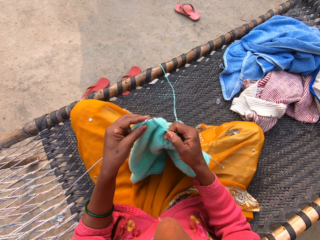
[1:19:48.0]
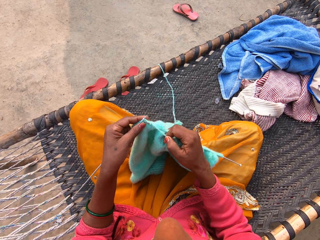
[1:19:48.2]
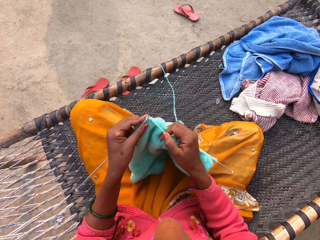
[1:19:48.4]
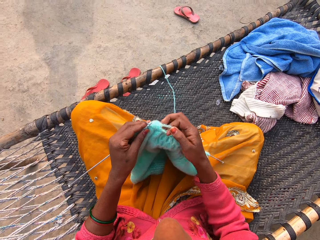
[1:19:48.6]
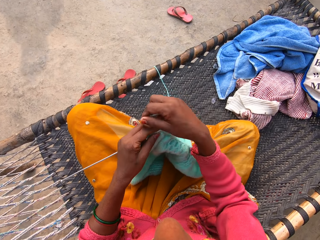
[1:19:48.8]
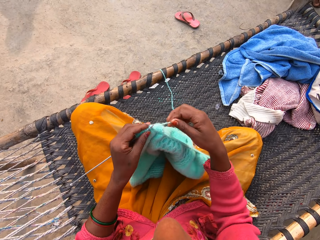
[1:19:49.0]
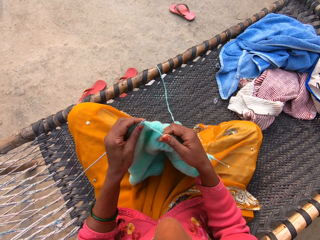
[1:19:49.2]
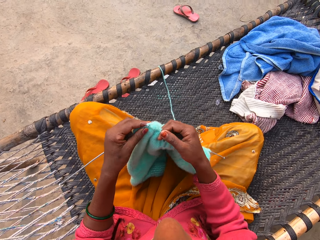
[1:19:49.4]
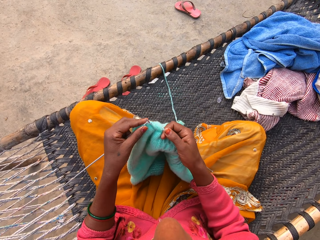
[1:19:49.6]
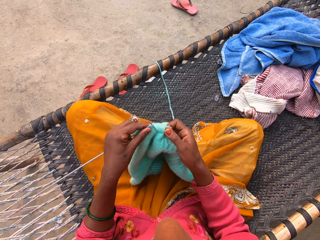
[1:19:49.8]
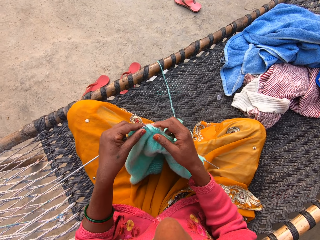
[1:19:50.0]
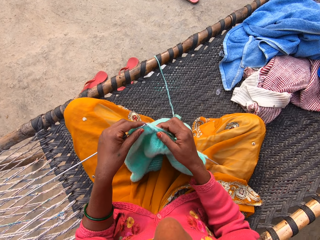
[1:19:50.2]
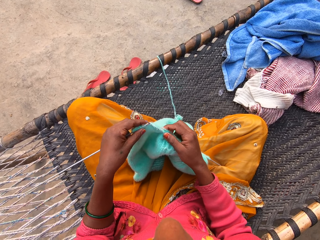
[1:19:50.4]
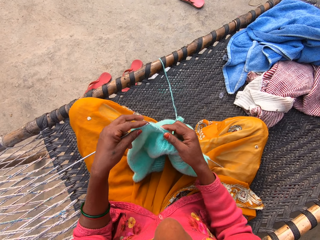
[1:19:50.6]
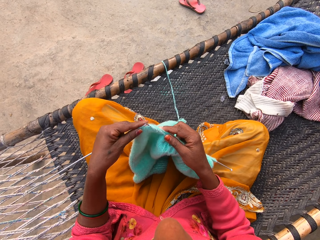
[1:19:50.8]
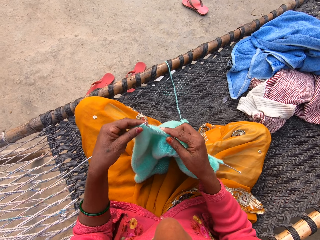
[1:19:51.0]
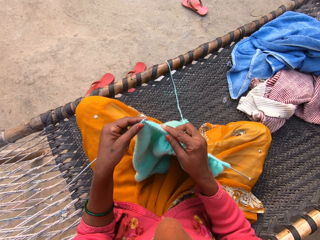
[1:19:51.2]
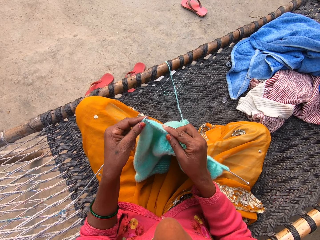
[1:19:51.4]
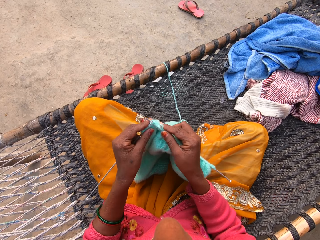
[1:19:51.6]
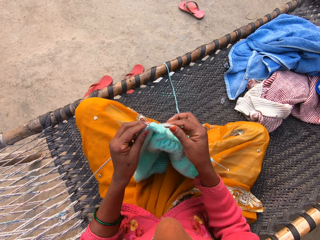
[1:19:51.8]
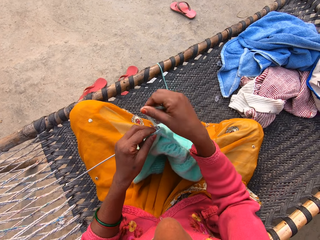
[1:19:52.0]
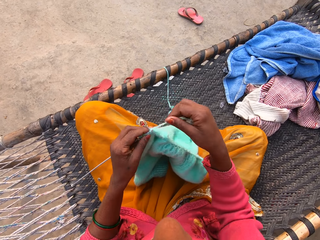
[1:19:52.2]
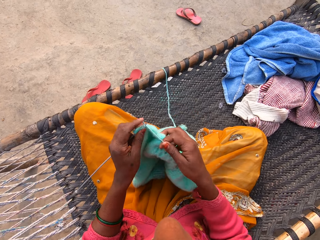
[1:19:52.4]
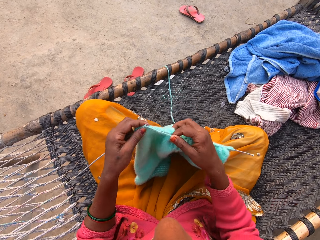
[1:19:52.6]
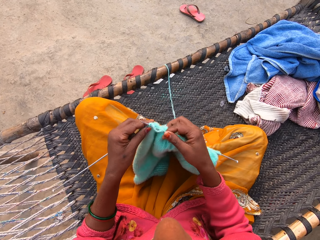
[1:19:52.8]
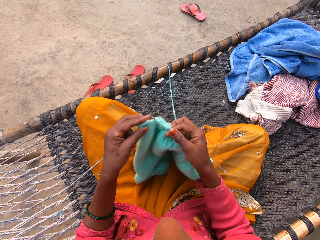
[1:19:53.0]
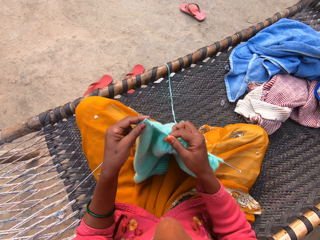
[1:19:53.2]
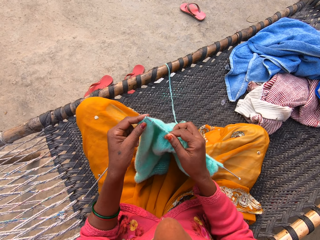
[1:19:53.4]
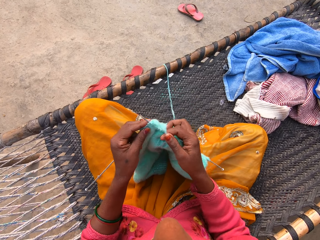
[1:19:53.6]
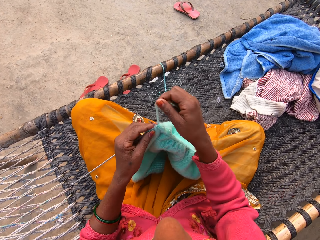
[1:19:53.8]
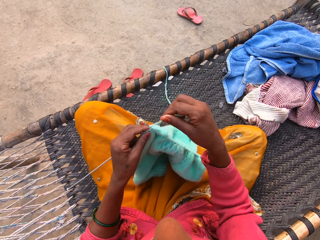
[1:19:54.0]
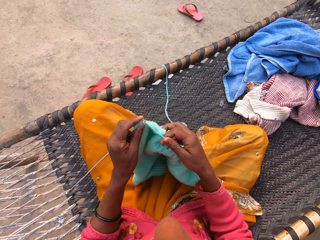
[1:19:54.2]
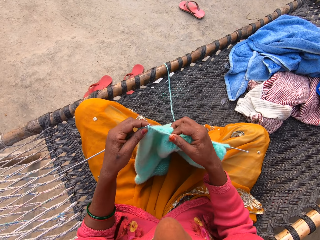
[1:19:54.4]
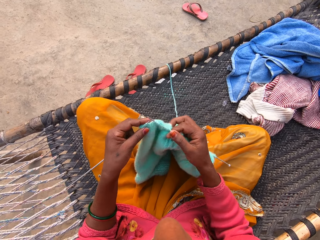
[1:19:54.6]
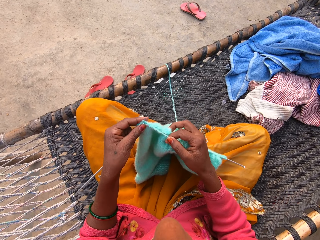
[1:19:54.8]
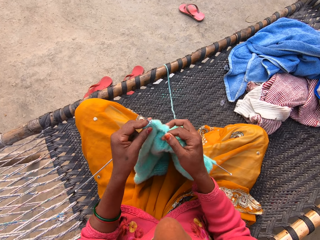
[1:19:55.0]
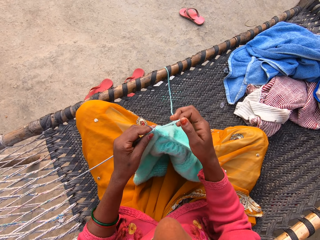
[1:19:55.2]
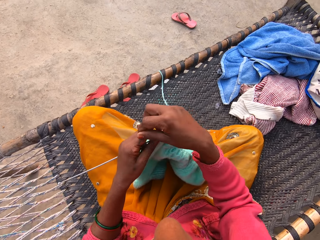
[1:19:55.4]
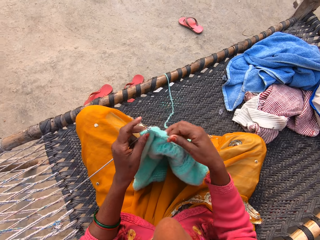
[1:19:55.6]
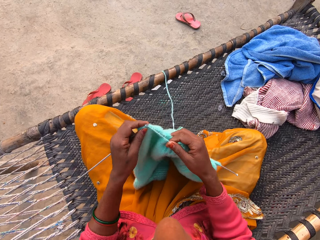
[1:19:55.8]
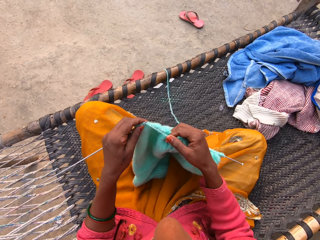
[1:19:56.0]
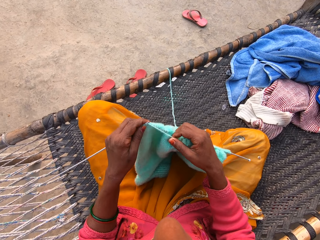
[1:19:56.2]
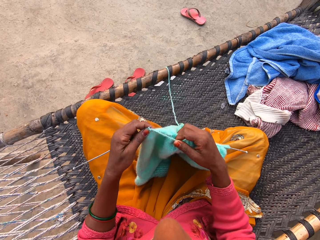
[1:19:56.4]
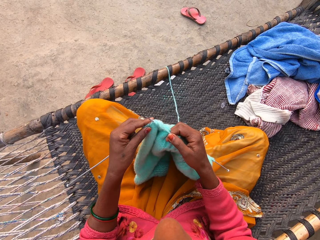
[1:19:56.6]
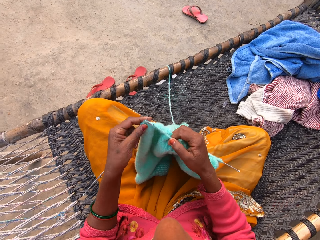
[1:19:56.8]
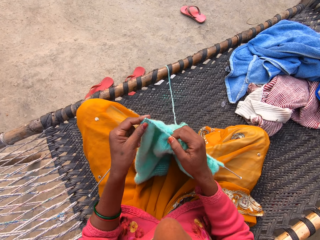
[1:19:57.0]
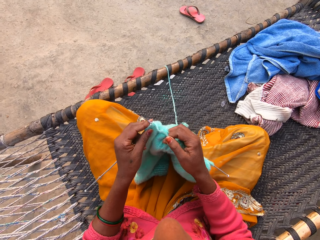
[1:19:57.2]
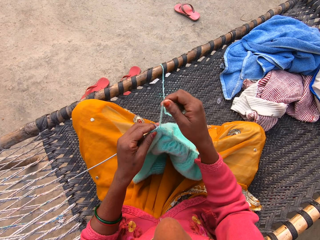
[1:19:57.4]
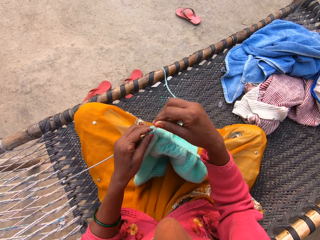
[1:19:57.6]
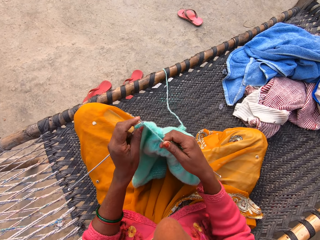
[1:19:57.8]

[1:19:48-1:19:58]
The camera wearer knits a fabric with a knitting needle. They loop a yarn on the knitting needle. They knit the fabric with the knitting needle. They move the fabric on the knitting needle. They knit the fabric with the knitting needle. They loop the yarn on the knitting needle. They knit the fabric with the knitting needle. They loop the yarn on the knitting needle. They knit the fabric with the knitting needle. They loop the yarn on the knitting needle. They knit the fabric with the knitting needle.

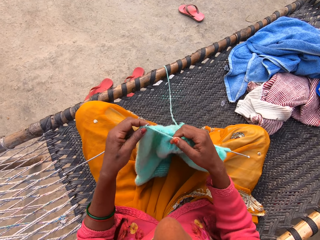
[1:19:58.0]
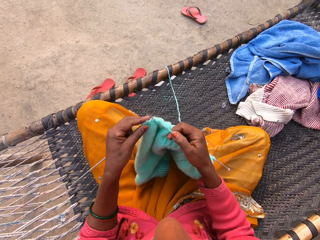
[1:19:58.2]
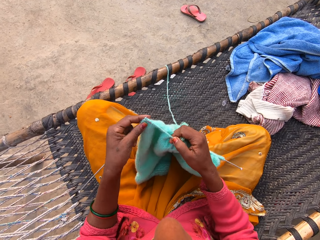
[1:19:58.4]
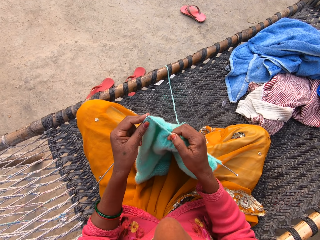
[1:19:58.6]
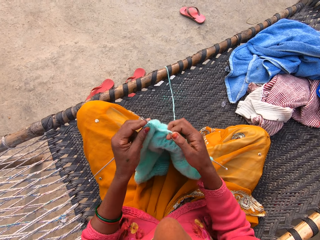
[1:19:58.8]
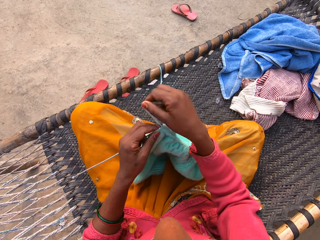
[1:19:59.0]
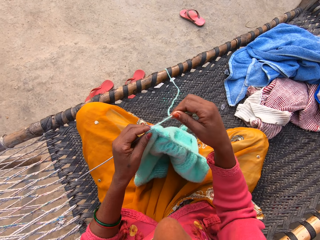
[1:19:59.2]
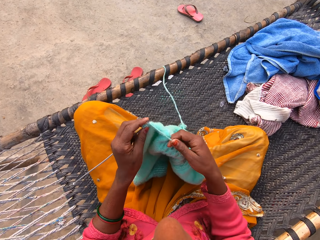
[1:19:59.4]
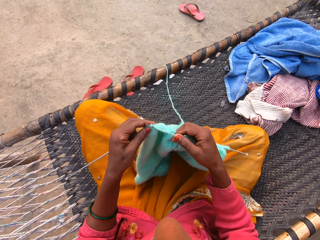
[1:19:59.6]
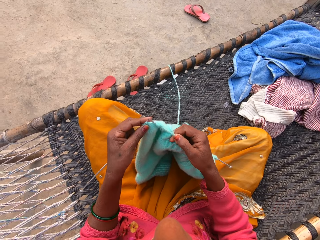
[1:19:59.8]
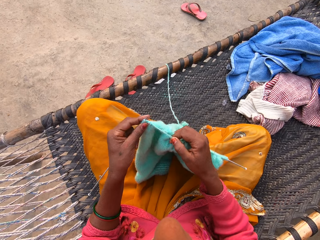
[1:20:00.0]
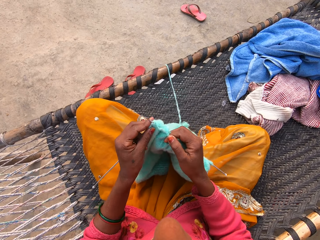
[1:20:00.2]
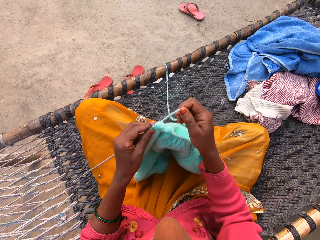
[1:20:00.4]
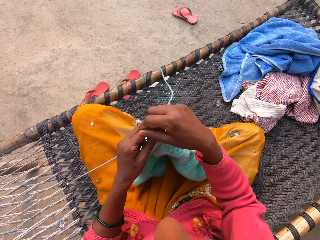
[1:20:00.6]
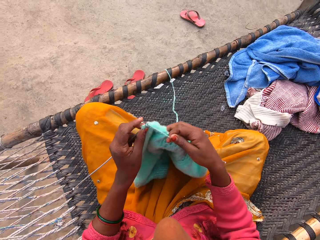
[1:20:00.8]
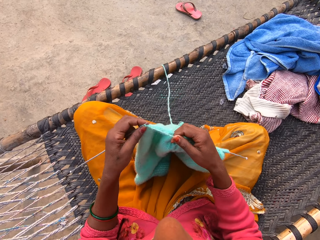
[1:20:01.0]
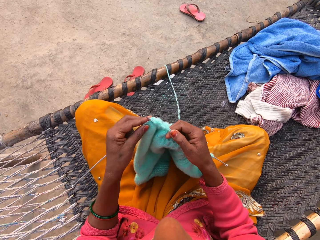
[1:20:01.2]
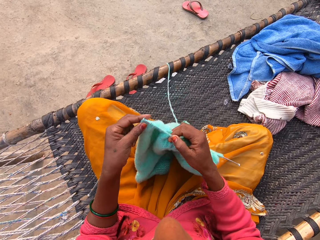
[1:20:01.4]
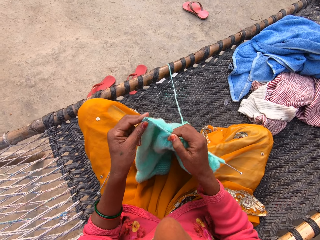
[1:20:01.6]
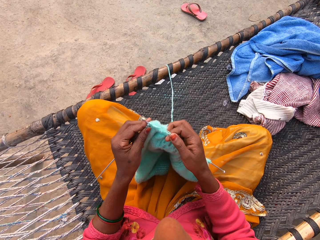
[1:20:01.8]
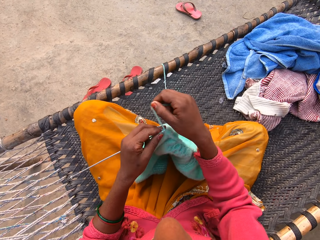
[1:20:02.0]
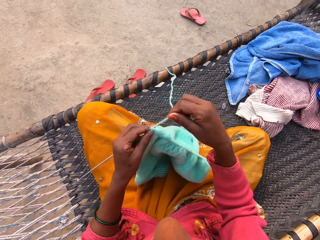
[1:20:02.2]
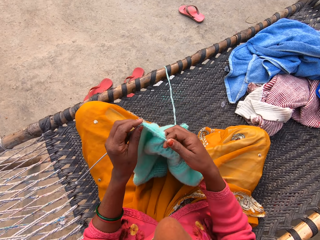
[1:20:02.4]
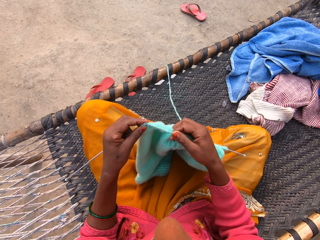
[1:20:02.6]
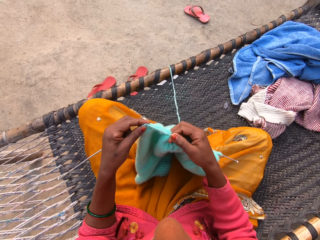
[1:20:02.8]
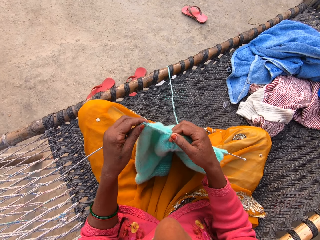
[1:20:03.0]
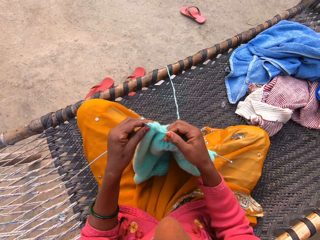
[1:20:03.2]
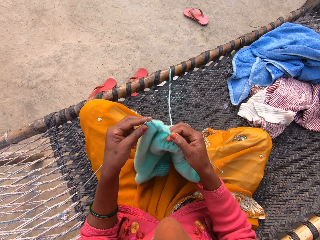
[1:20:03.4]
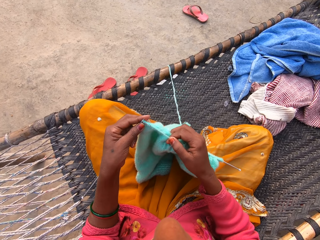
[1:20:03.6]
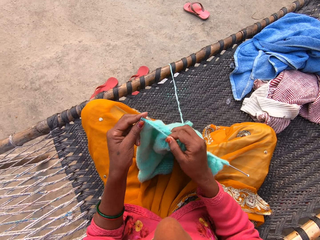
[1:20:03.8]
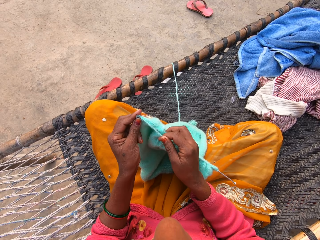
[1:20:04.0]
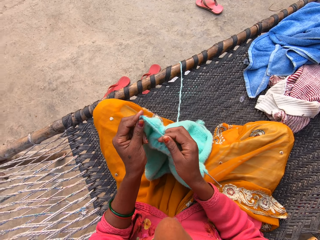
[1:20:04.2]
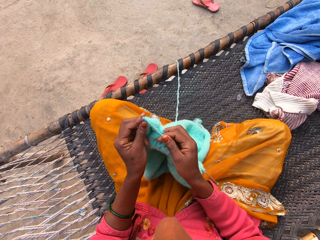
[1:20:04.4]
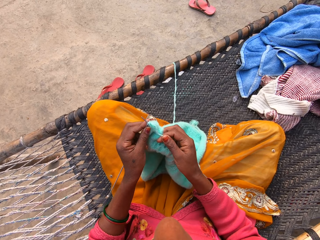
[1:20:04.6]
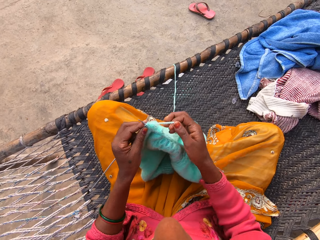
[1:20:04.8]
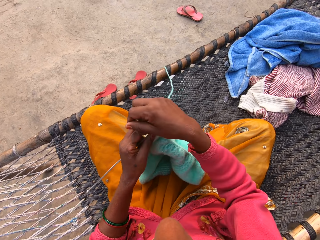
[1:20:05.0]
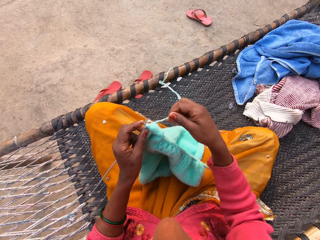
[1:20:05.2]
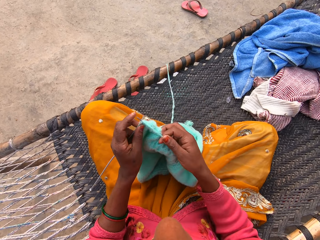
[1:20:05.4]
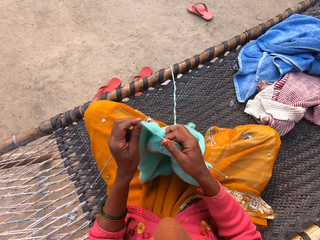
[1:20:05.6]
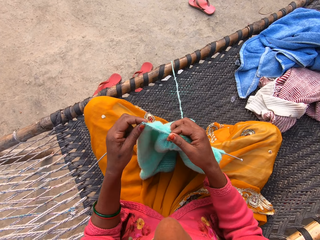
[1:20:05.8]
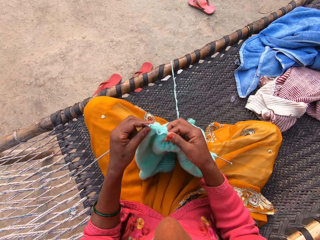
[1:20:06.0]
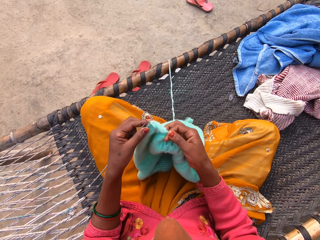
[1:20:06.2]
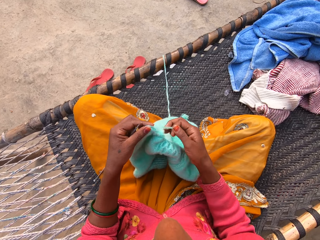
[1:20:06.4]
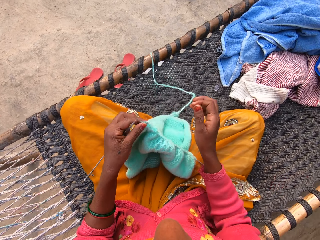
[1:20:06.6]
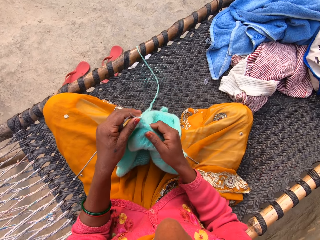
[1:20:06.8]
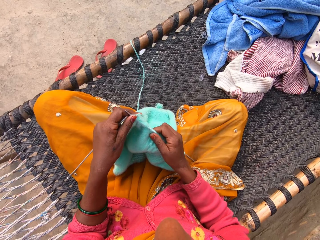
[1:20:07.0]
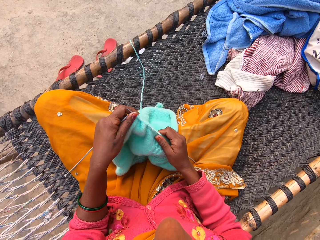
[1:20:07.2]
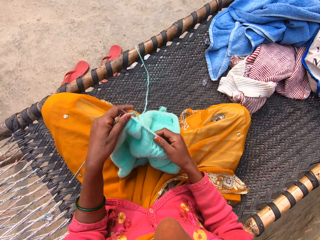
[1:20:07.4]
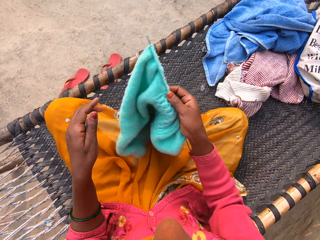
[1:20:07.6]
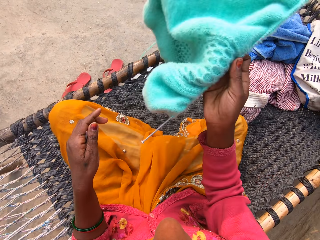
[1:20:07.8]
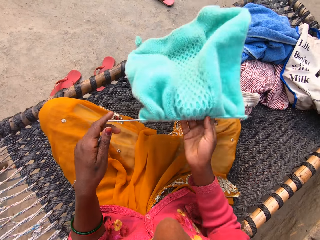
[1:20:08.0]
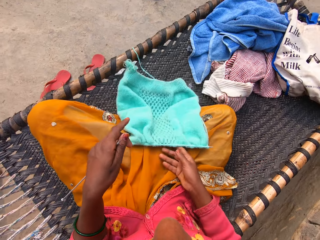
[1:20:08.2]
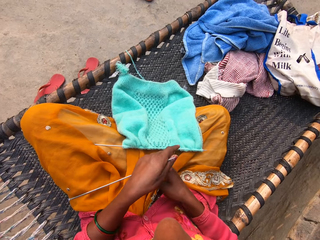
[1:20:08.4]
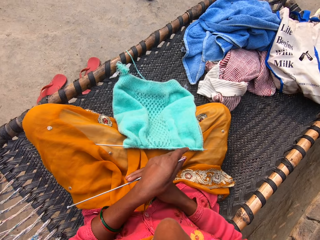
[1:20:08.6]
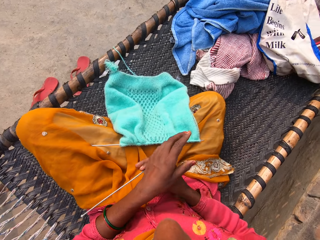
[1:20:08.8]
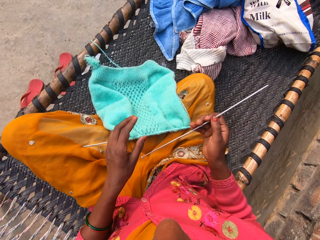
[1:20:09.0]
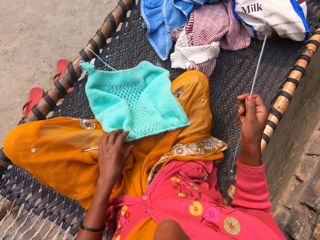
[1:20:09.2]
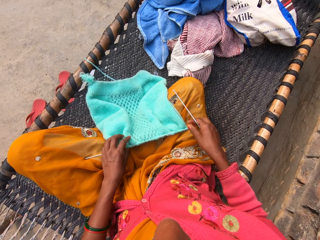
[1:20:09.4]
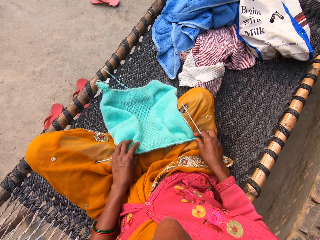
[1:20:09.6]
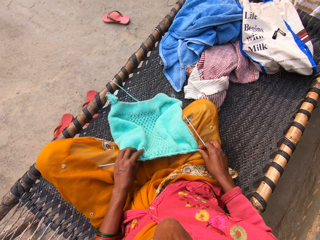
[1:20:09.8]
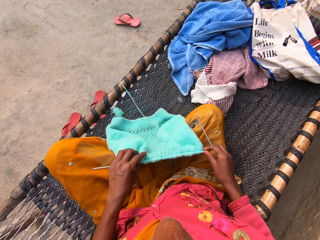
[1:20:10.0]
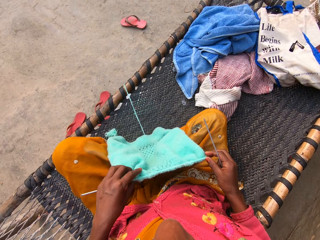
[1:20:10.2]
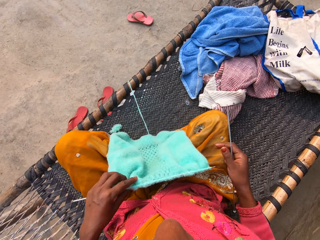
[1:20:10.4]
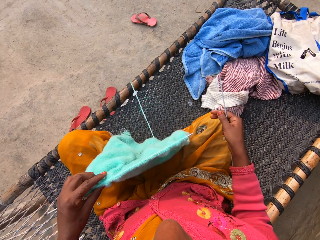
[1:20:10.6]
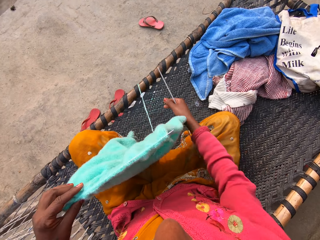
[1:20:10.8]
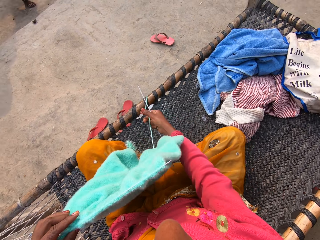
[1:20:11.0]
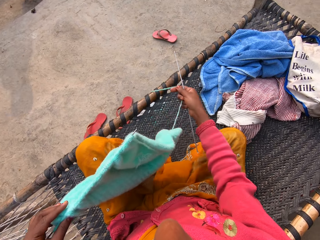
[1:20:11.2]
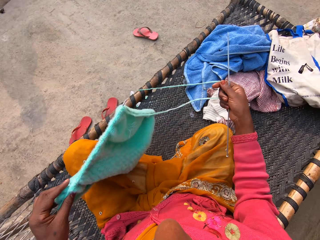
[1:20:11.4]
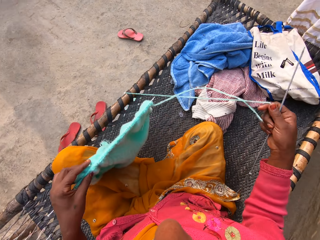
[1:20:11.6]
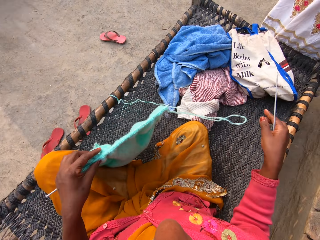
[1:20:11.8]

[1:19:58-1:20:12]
The camera wearer loops a yarn on a knitting needle. She knits a fabric with the knitting needle. She loops the yarn on the knitting needle. She knits the fabric with the knitting needle. She loops the yarn on the knitting needle. She knits the fabric with the knitting needle. She loops the yarn on the knitting needle. She knits the fabric with the knitting needle. She loops the yarn on the knitting needle. She knits the fabric with the knitting needle. She holds the yarn with her right hand. She moves the fabric on the knitting needle. She turns the shawl over with her right hand. She lifts the fabric. She places the fabric on her lap. She holds the knitting needle with her right hand. She passes the knitting pin in her left hand to her right hand. She picks up the shawl with both hands. She holds the yarn. She pulls the yarn with her right hand.
